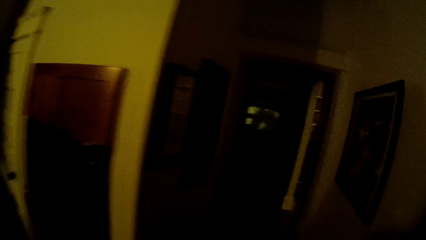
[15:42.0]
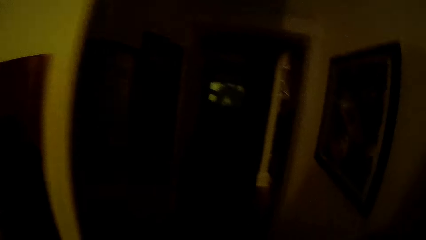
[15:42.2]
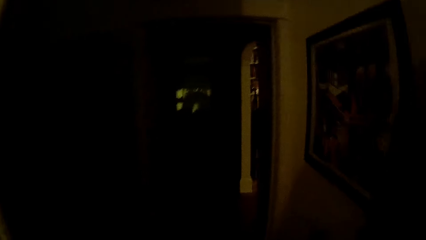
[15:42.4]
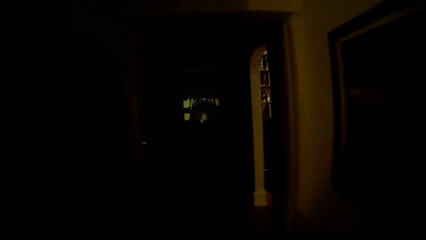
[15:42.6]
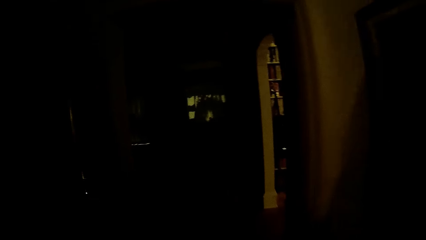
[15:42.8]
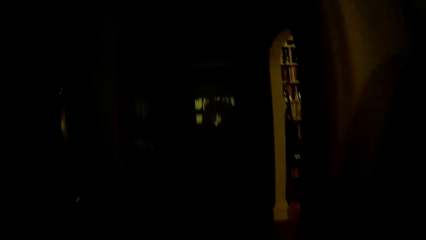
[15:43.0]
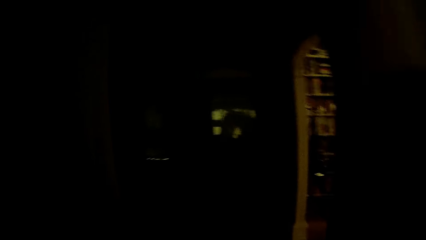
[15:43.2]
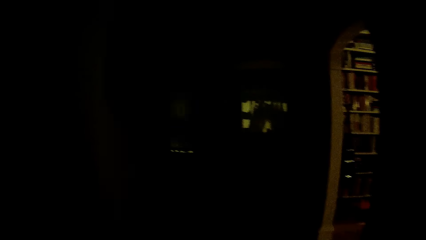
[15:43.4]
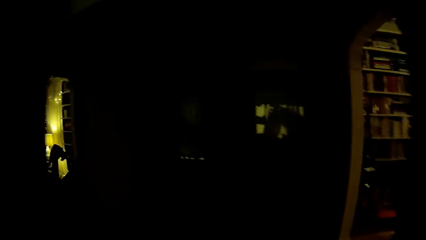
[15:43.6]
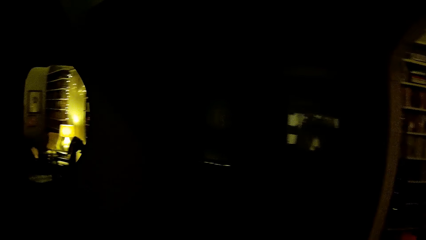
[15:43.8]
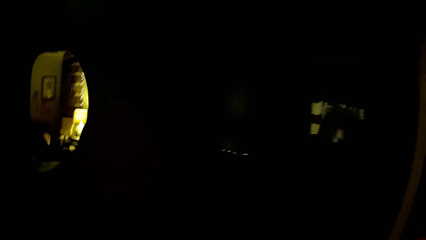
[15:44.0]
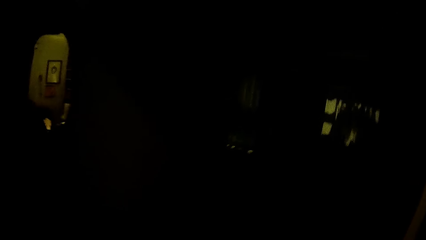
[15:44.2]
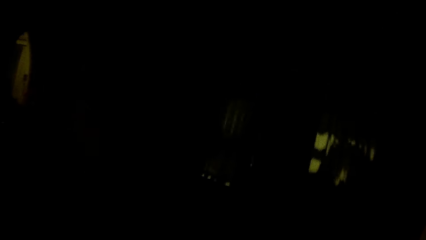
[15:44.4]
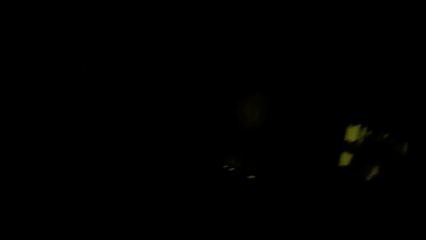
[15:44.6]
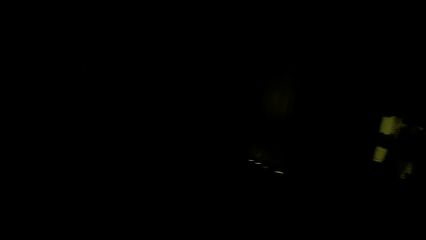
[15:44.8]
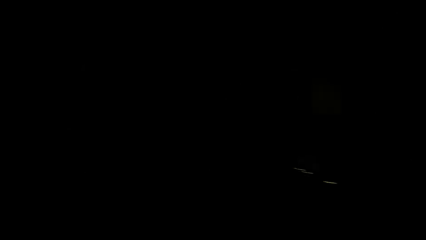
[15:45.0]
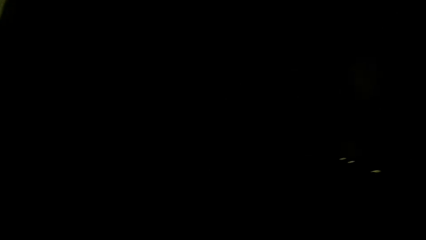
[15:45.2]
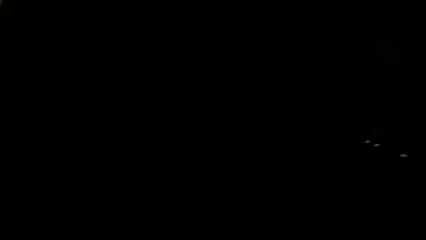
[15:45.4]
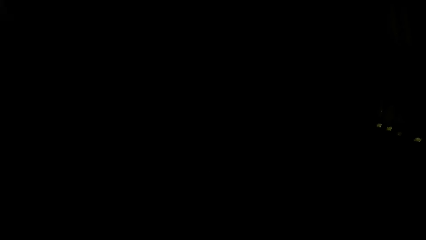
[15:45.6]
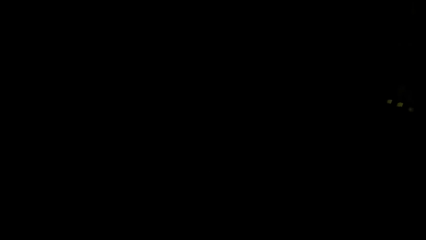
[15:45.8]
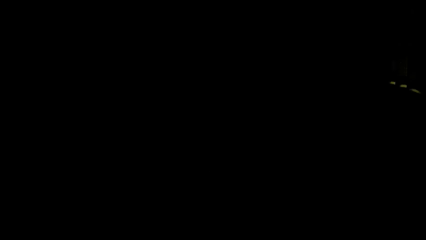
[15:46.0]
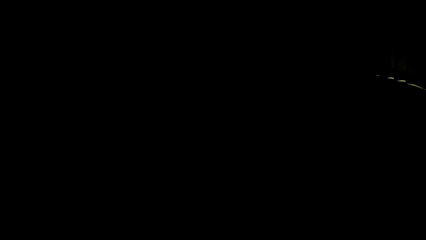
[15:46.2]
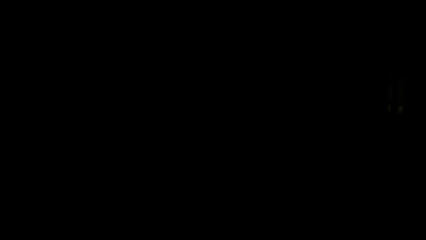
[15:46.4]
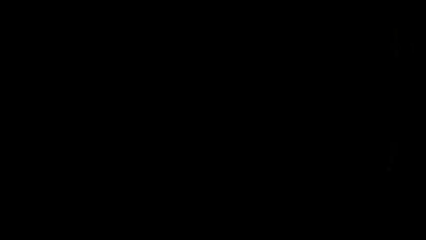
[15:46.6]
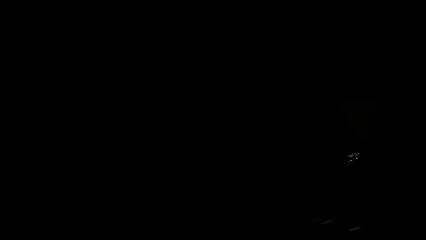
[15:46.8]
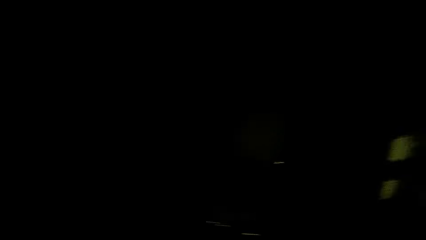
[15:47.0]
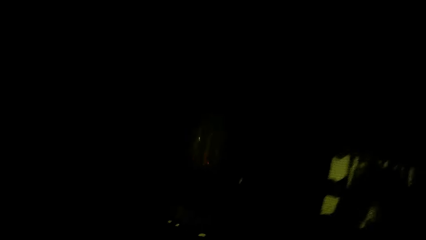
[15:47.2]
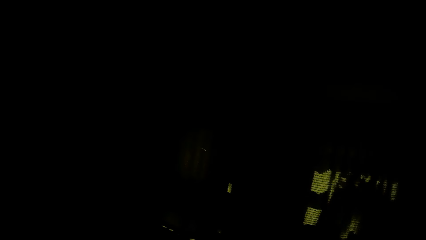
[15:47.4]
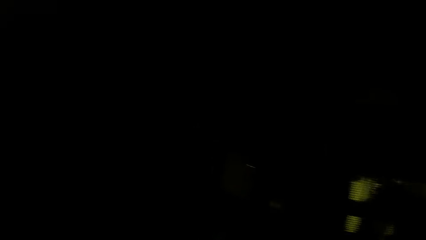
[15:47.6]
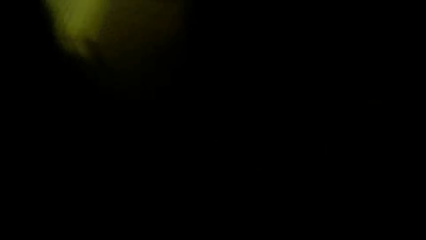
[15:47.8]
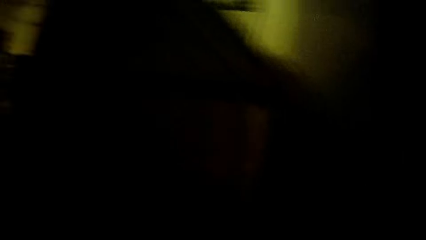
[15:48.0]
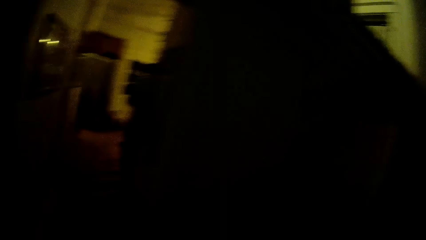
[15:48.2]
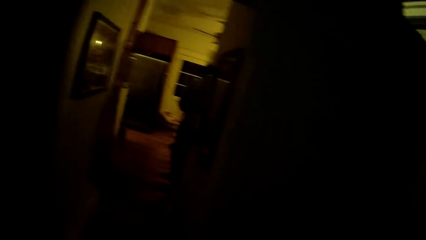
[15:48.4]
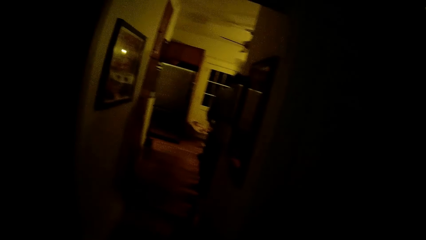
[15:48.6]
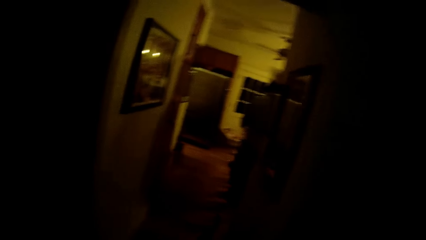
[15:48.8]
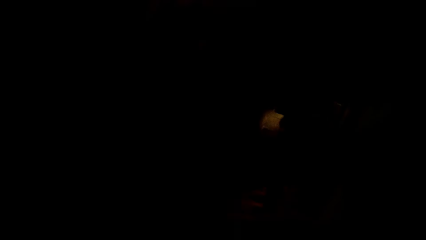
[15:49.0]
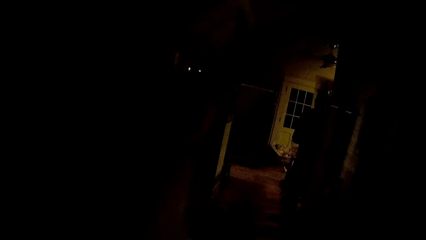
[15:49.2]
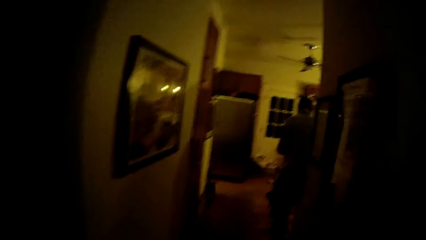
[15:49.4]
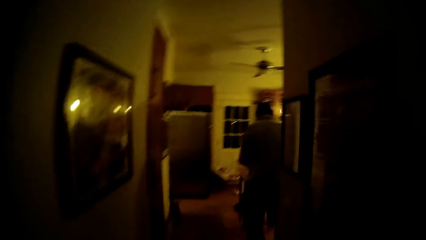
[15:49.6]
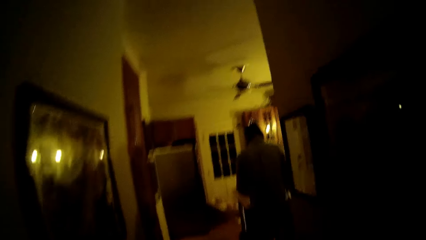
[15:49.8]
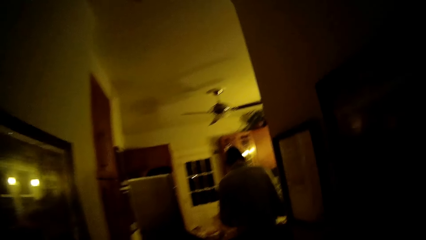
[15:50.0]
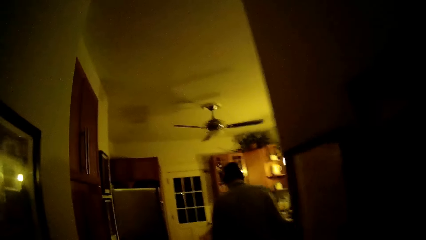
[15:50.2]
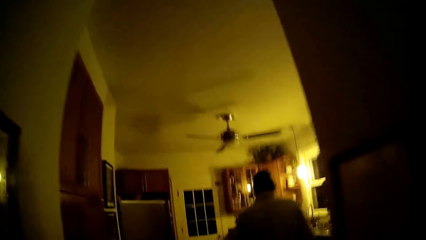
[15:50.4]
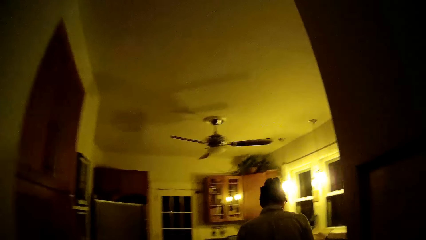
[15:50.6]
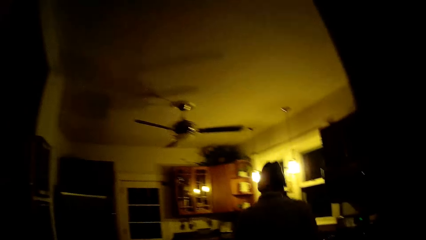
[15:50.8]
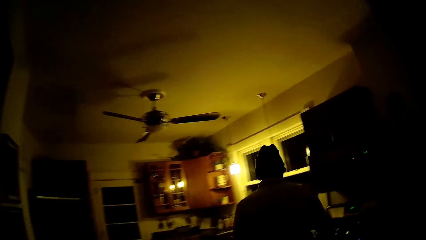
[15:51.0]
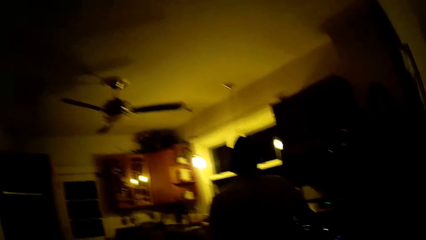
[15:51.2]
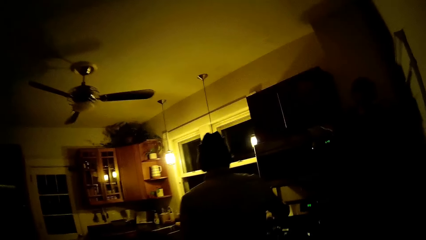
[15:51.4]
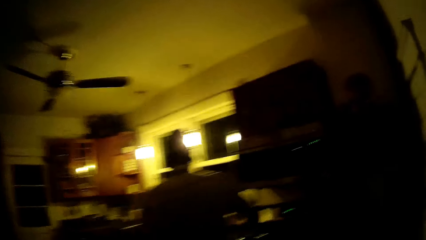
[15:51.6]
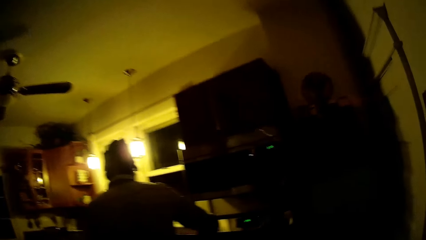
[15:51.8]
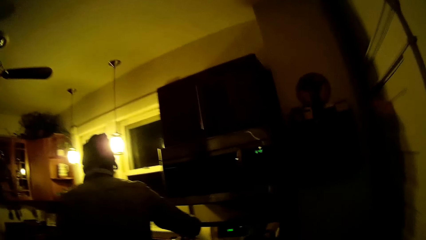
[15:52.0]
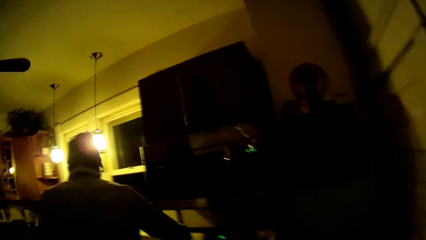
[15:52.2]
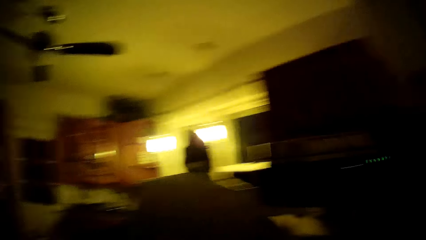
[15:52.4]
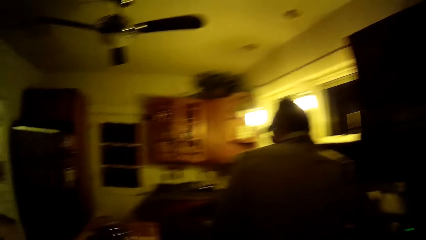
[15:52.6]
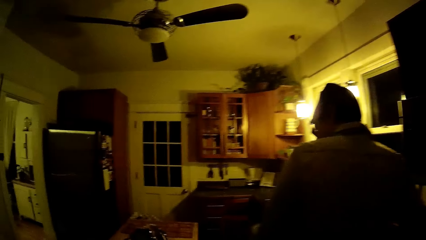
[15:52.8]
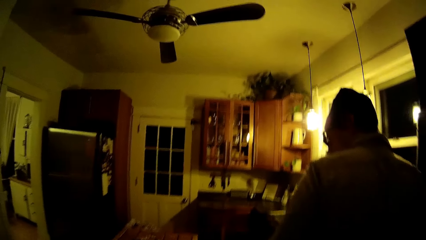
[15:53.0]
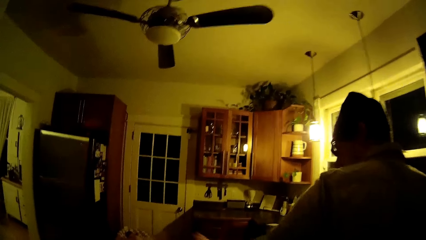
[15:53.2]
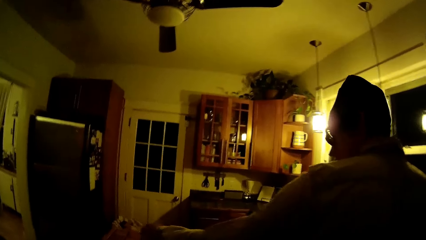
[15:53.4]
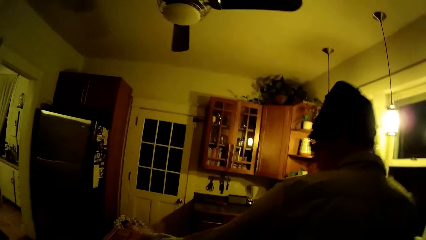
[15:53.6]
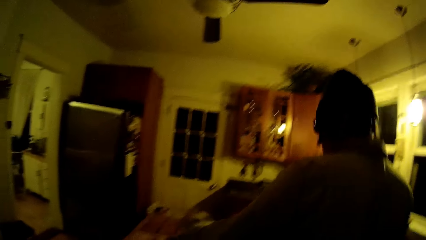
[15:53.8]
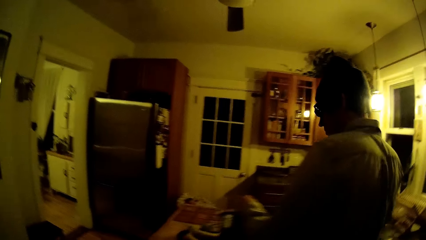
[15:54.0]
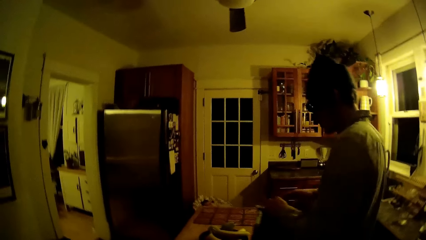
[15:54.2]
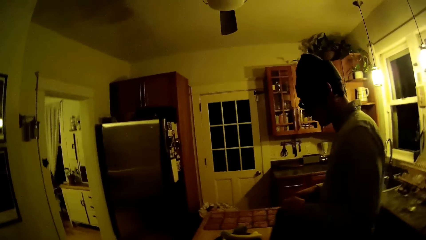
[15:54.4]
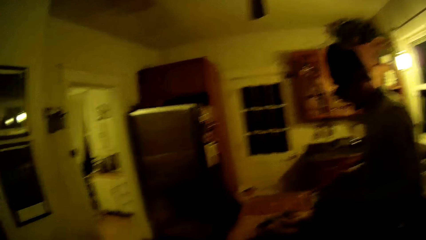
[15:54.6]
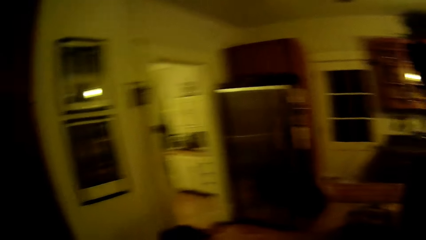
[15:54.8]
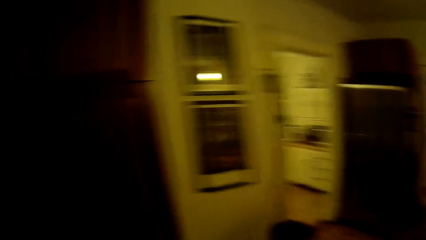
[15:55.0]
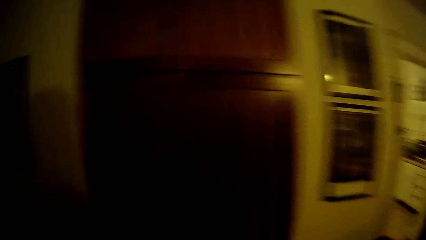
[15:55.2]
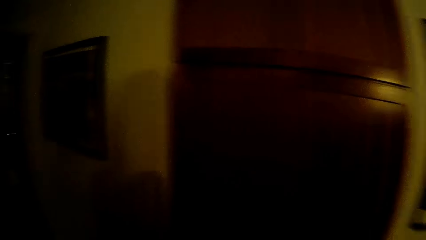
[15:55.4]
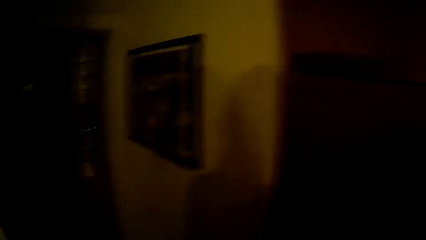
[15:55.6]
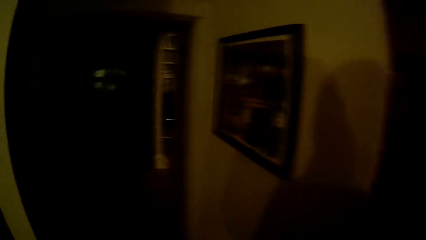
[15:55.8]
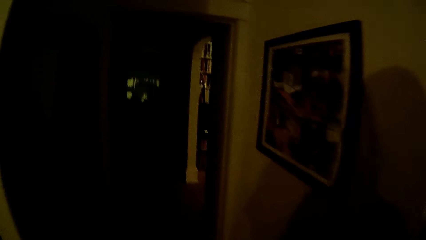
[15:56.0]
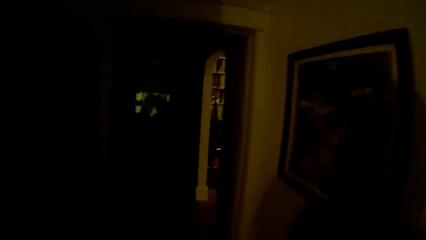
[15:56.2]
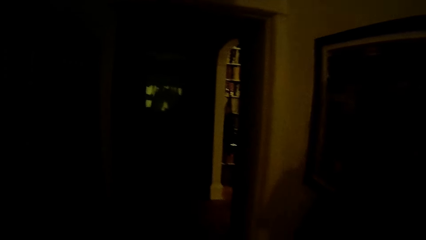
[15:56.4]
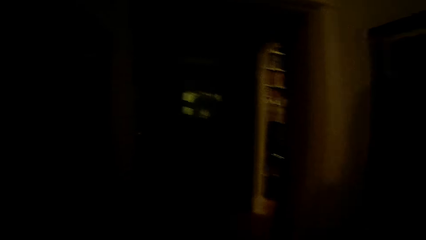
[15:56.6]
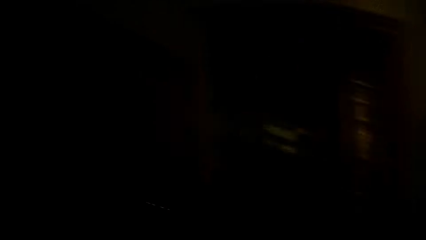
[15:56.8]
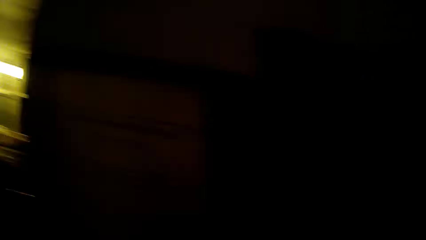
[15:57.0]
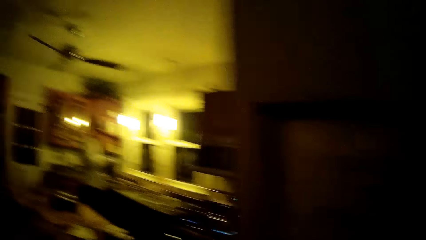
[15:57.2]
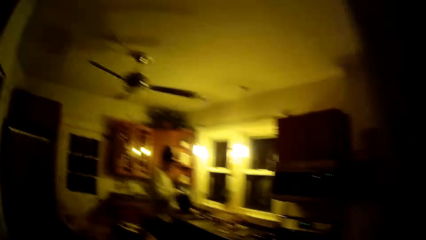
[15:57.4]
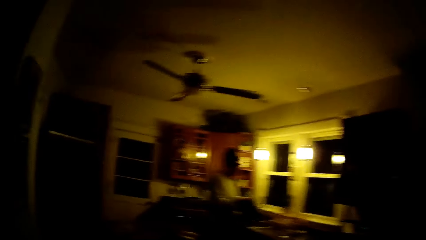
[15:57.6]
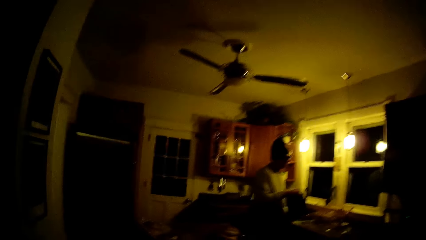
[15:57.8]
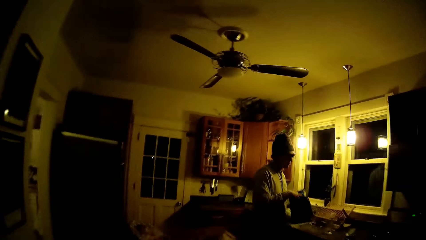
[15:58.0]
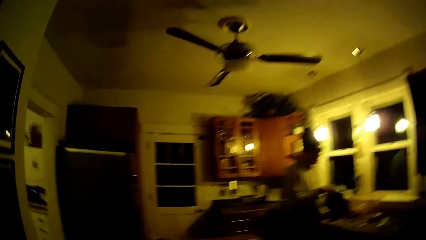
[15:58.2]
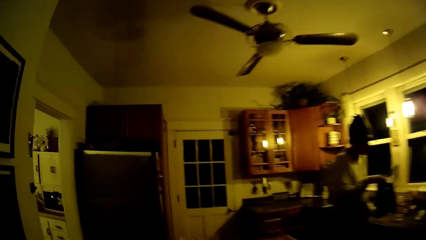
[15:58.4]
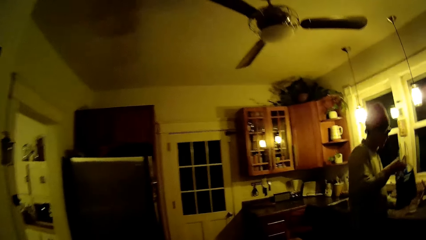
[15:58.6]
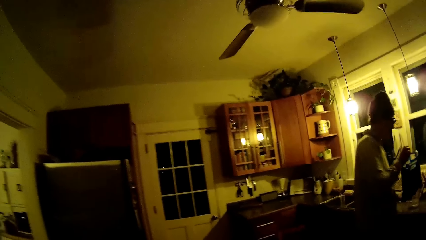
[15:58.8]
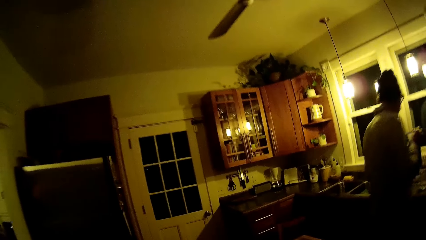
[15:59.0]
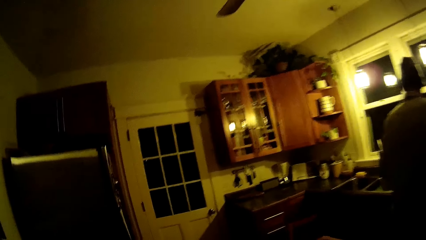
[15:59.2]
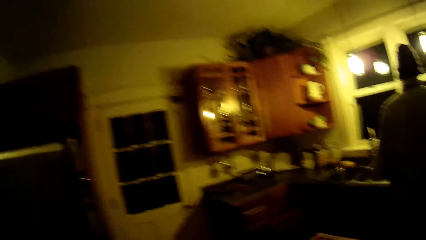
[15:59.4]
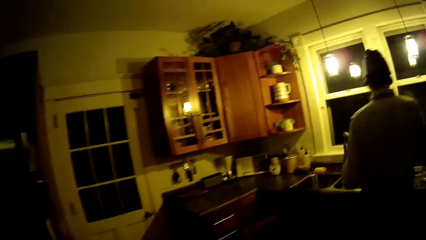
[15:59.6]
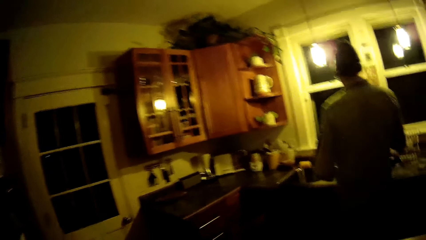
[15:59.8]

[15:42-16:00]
The camera wearer walks in the room. A man picks a packet of spinach from a kitchen counter with his left hand.
